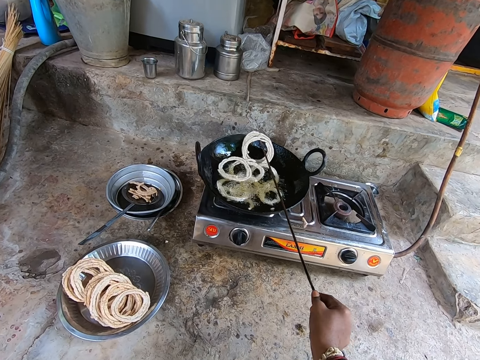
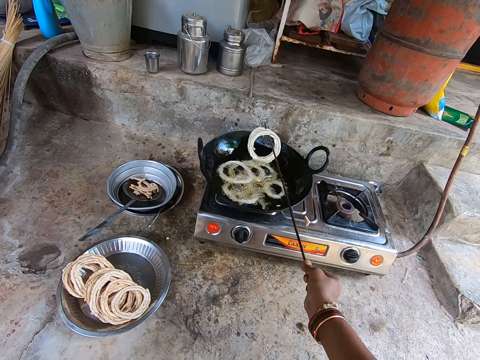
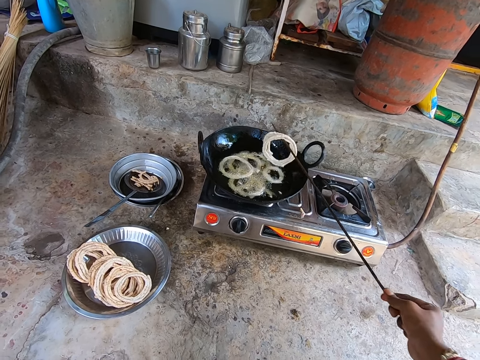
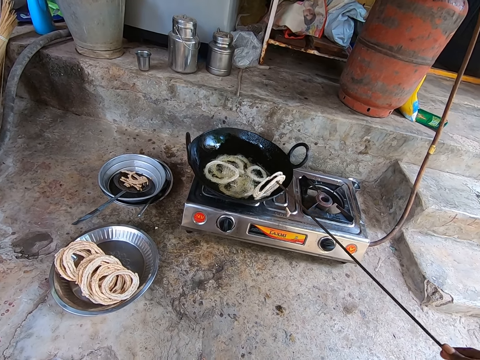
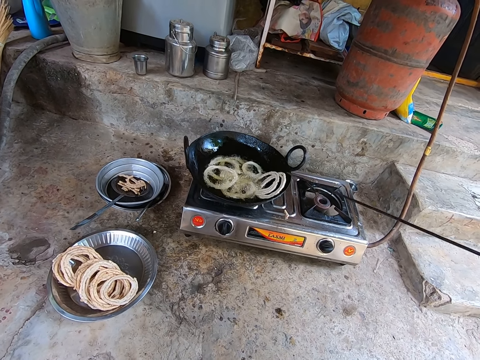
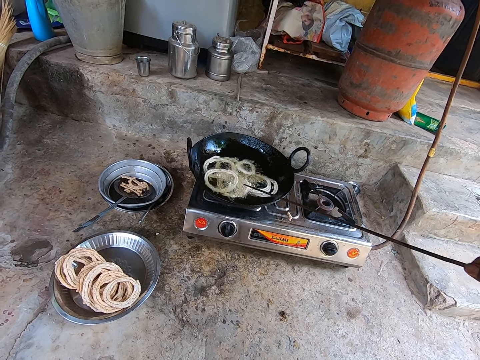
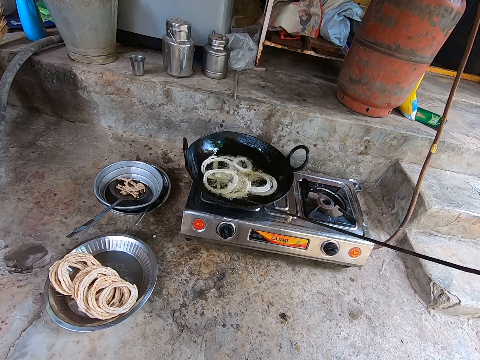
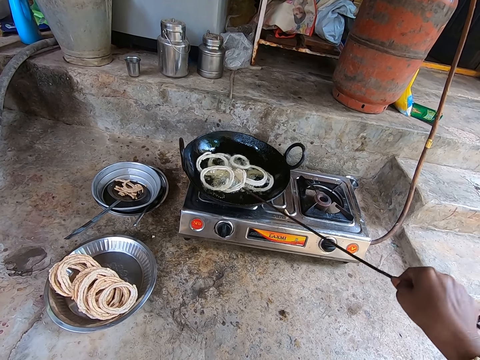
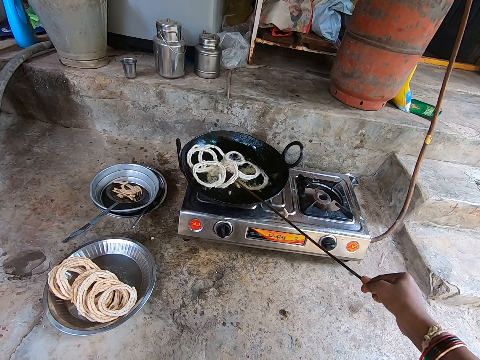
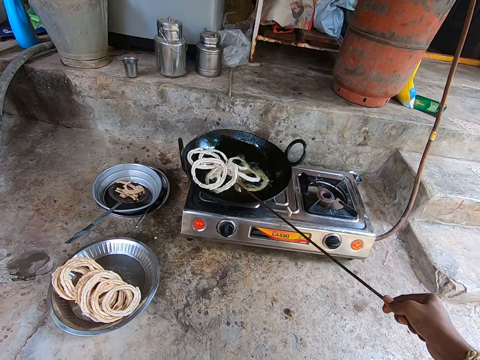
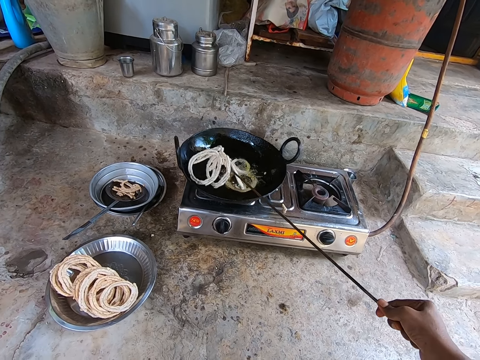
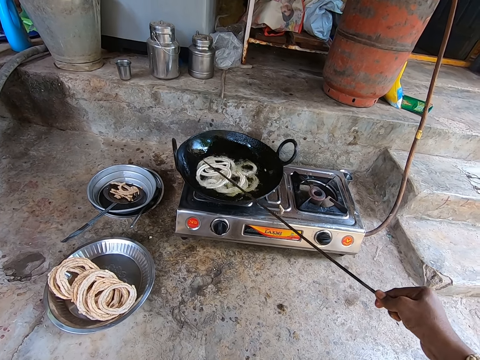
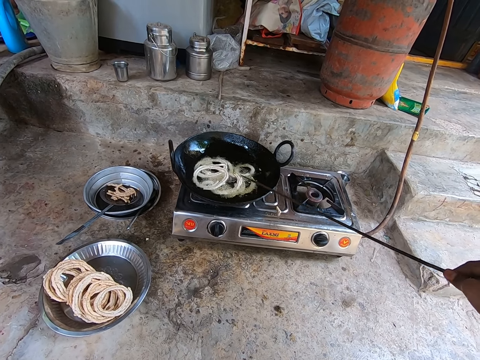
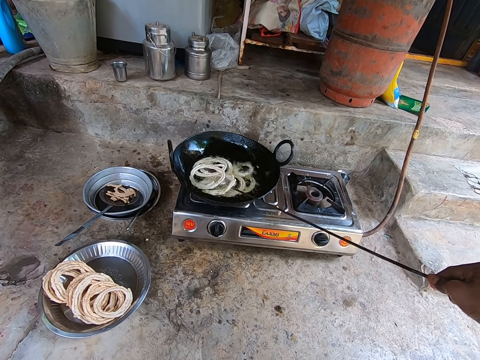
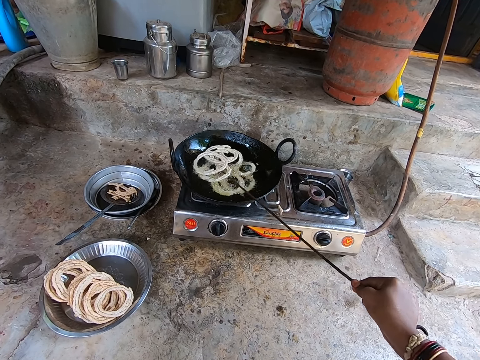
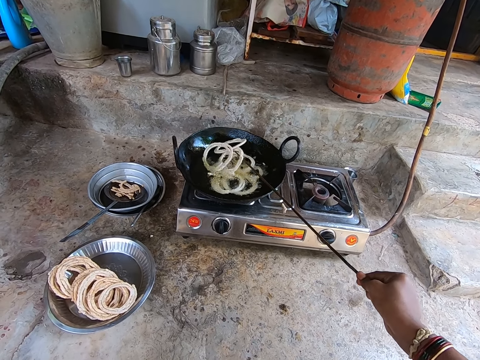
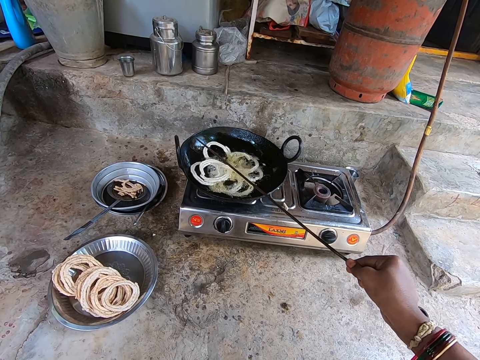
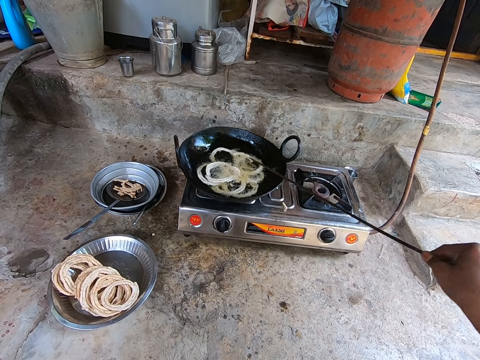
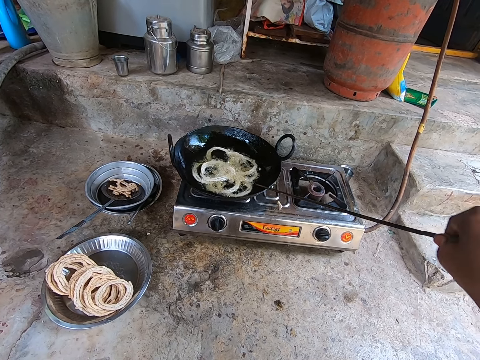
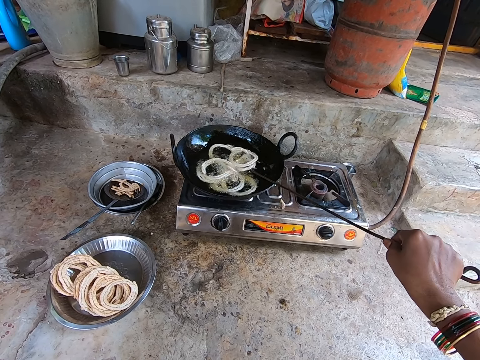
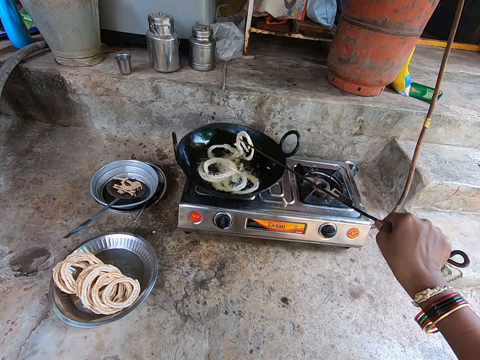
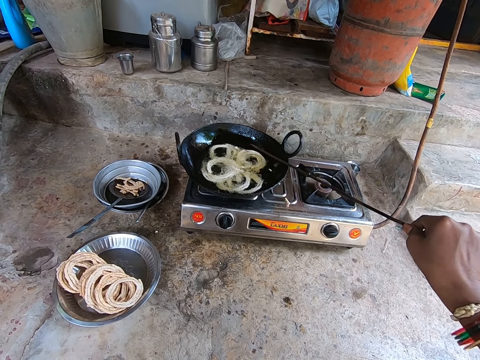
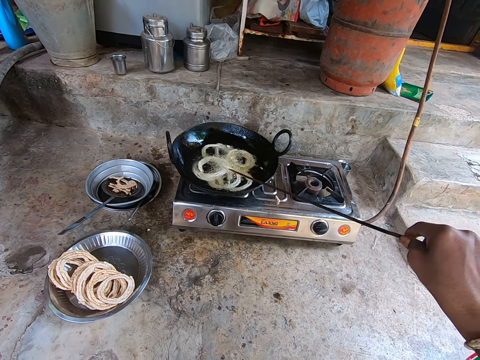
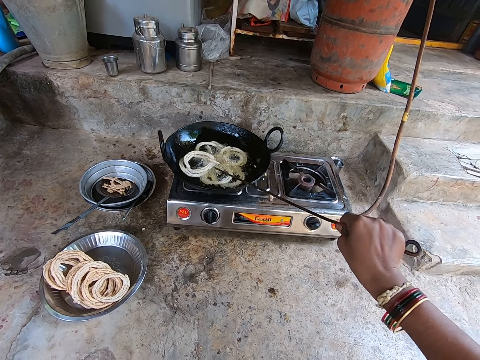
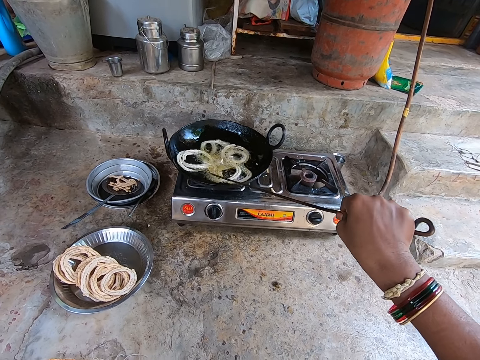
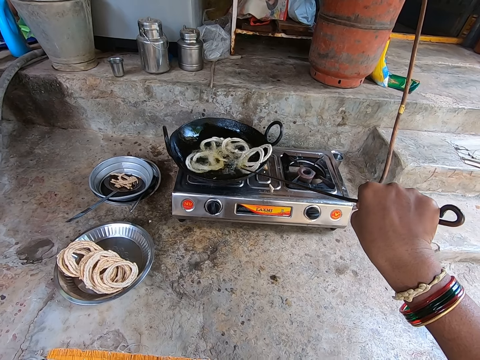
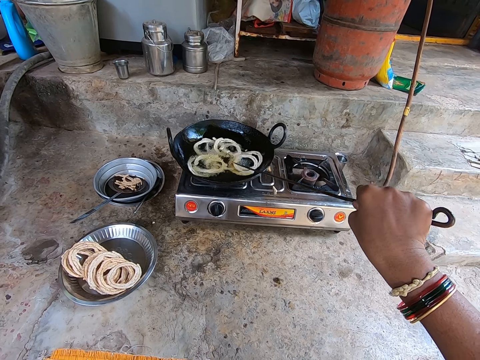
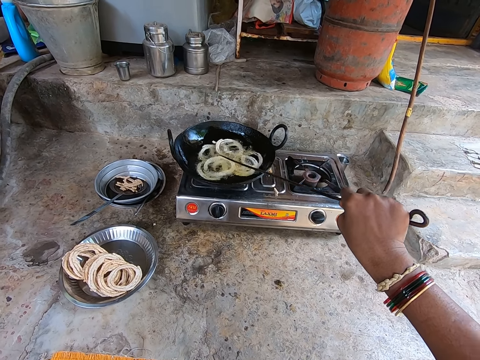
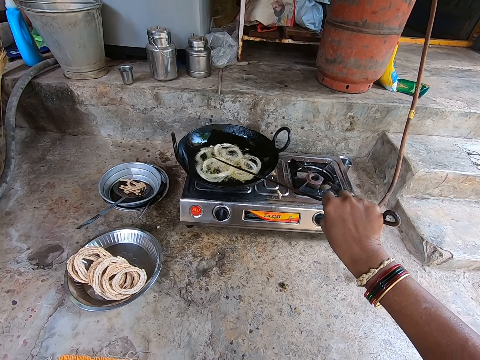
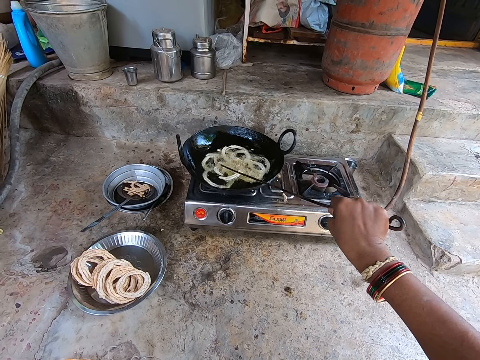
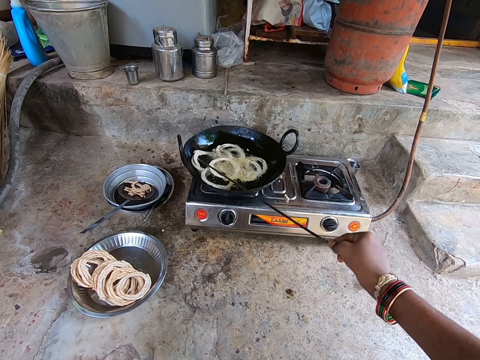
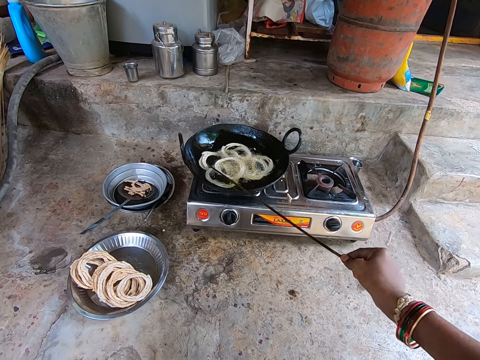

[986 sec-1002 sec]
The camera wearer lifts the pasta with a cooking stick. They drop the pasta on the frying pan. They move the cooking stick and stir the pasta on the frying pan. They move the cooking stick and stir the pasta on the frying pan.

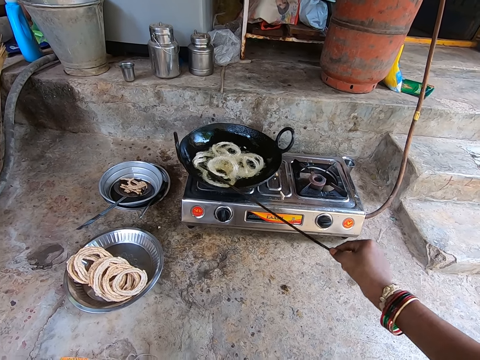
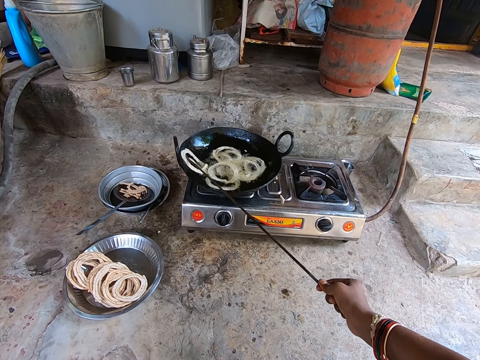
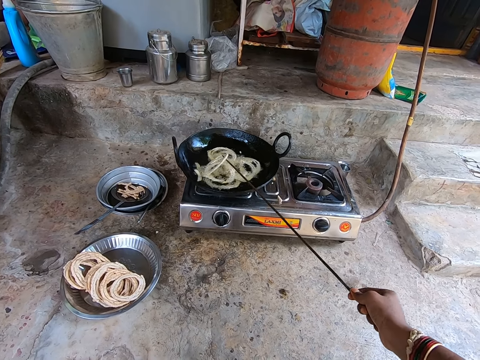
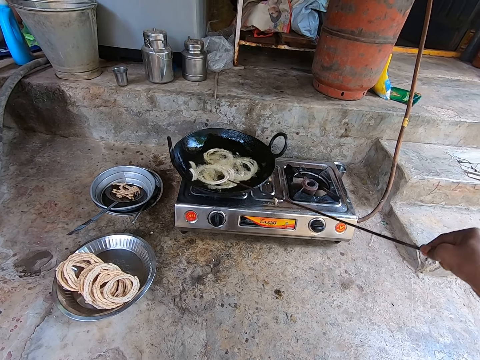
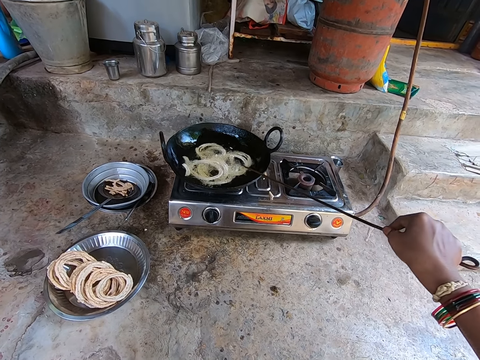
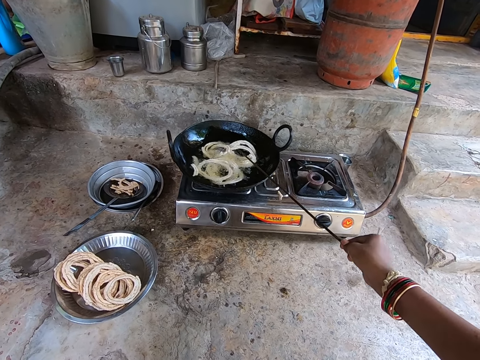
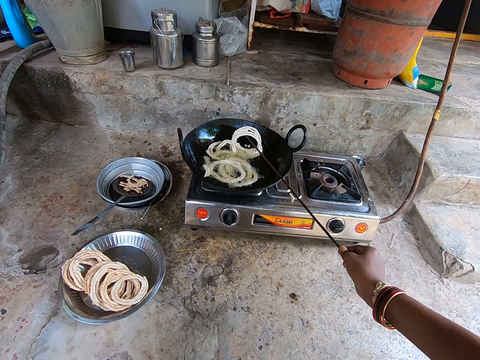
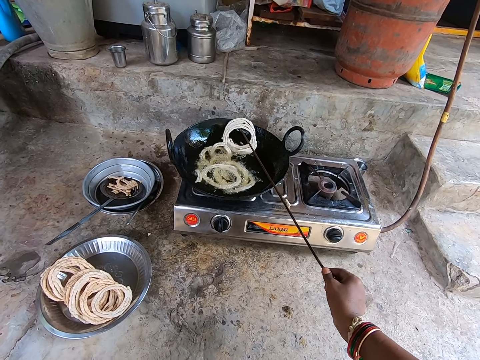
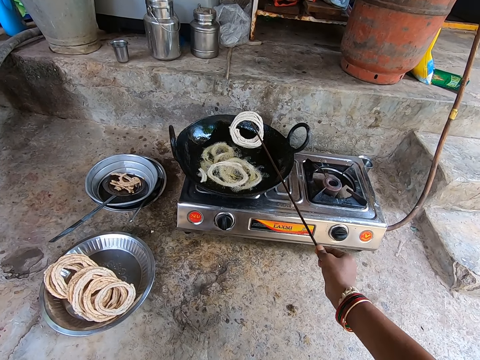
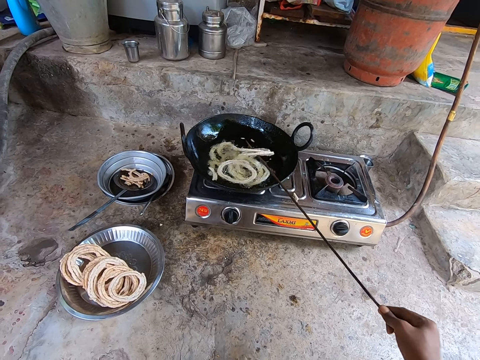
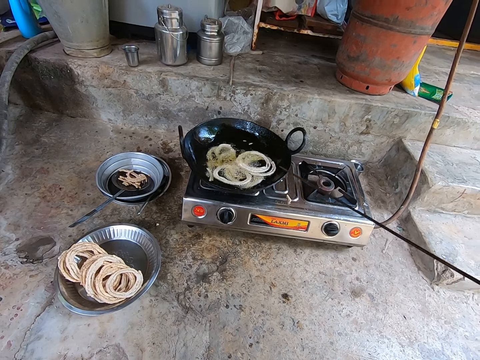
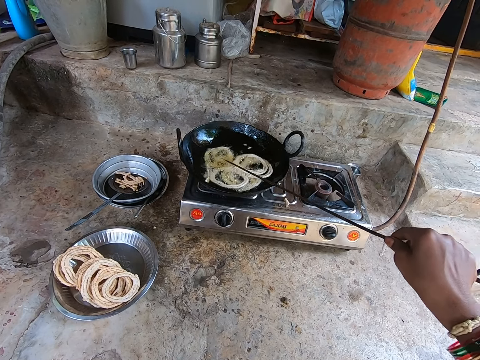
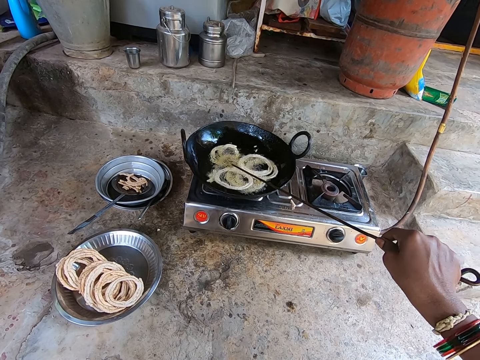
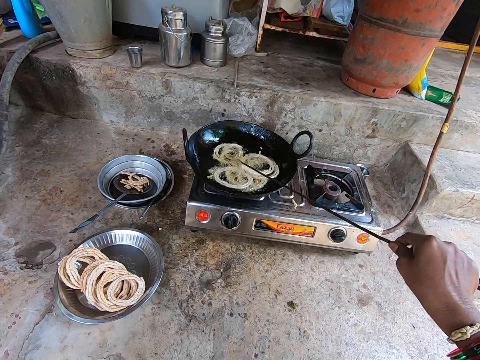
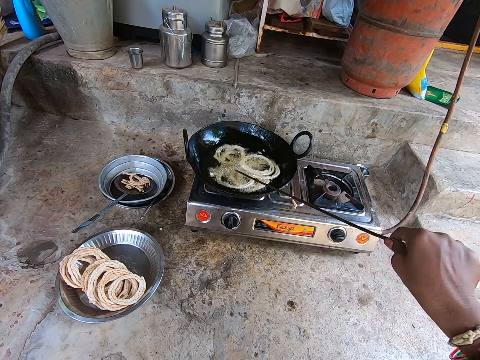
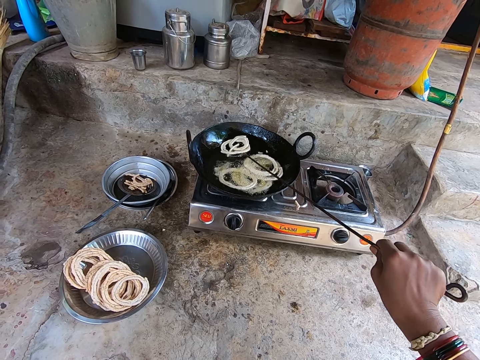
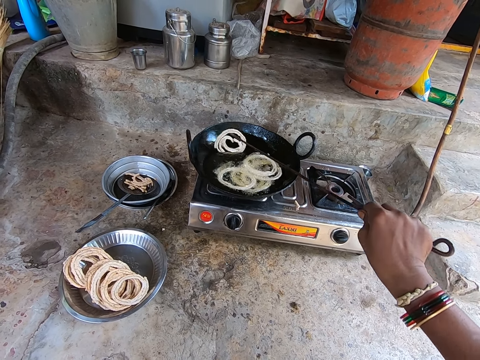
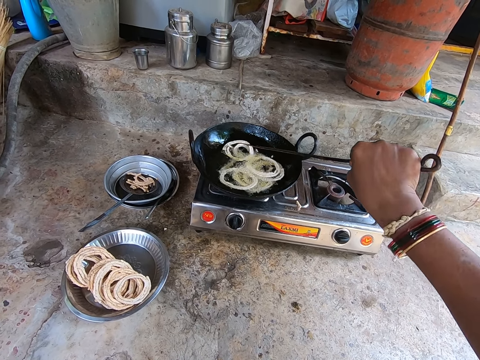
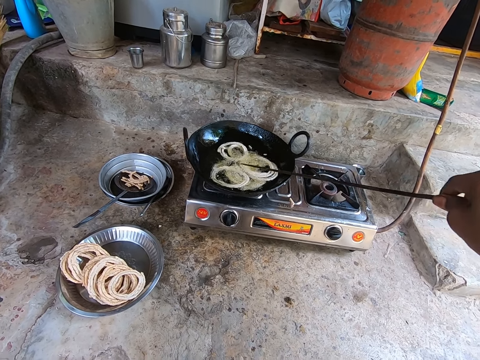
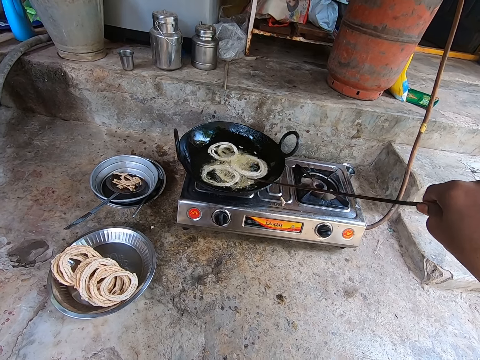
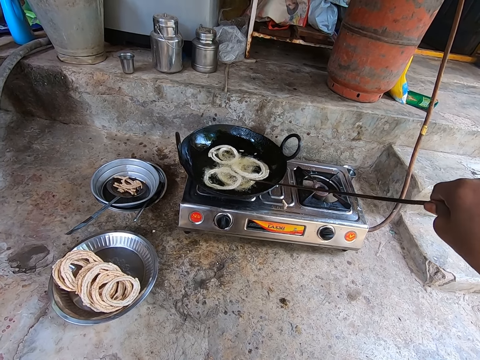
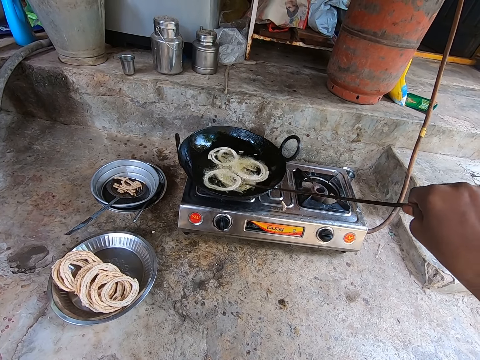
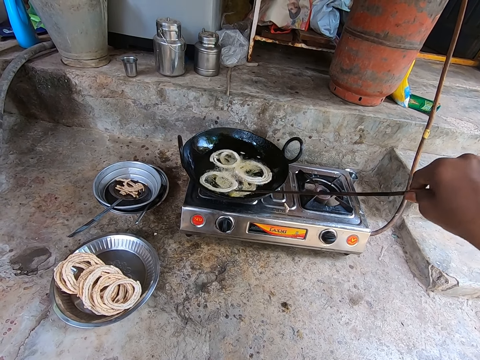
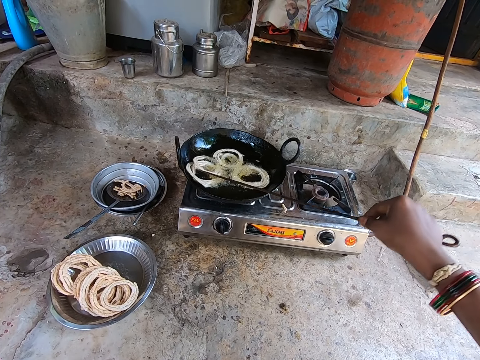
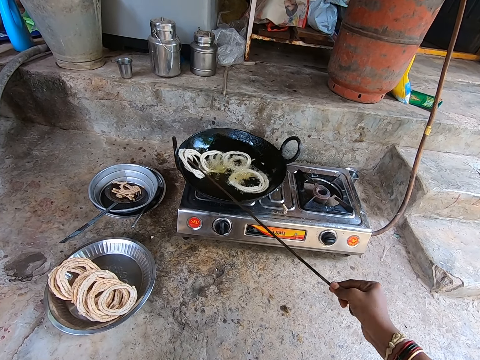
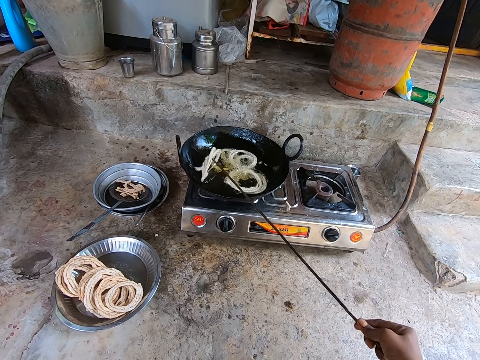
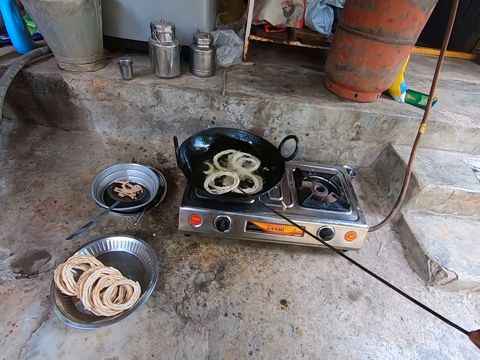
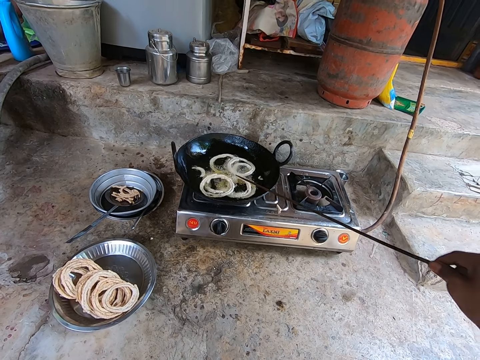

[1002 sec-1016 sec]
The camera wearer moves the cooking stick. They lift the pasta with the cooking stick. They pull back the cooking stick, lift the cooking stick, move the cooking stick and stir the pasta on the frying pan.
